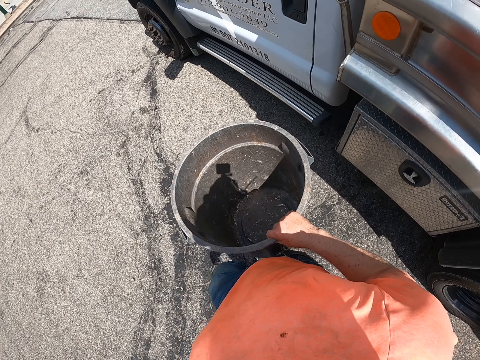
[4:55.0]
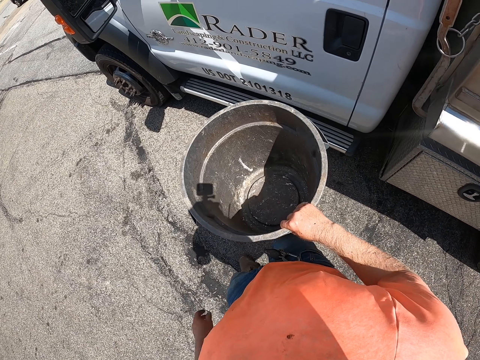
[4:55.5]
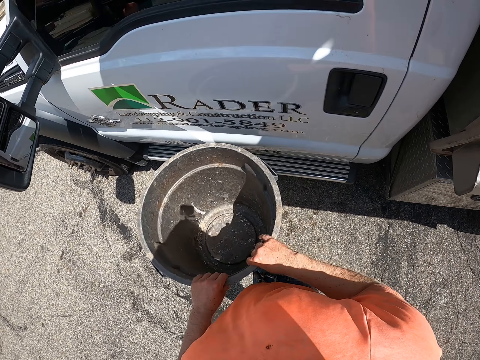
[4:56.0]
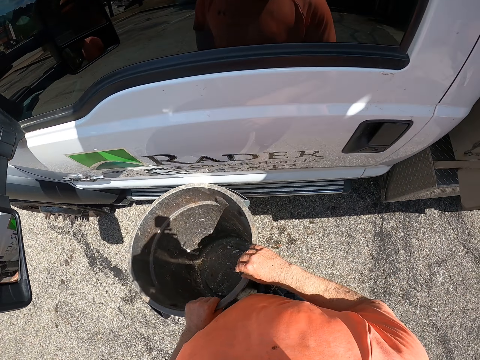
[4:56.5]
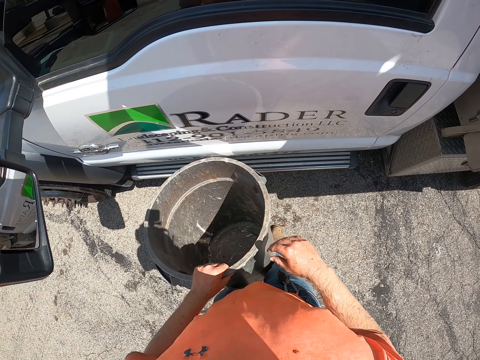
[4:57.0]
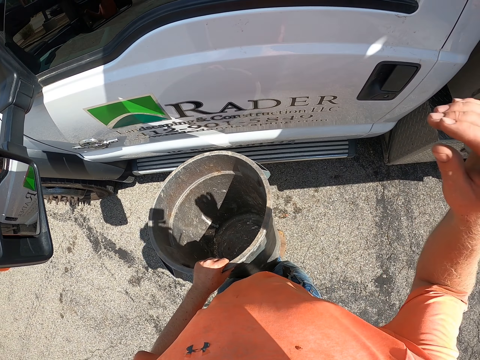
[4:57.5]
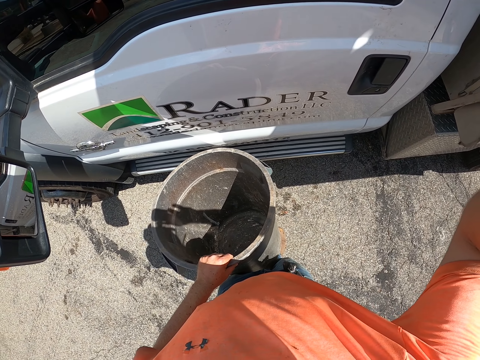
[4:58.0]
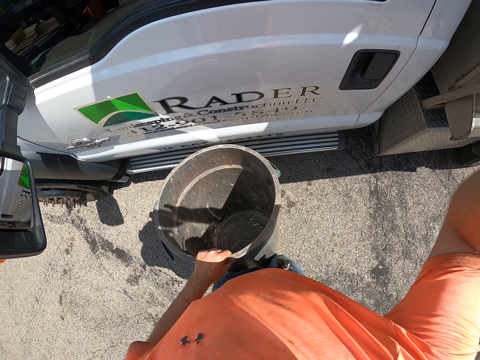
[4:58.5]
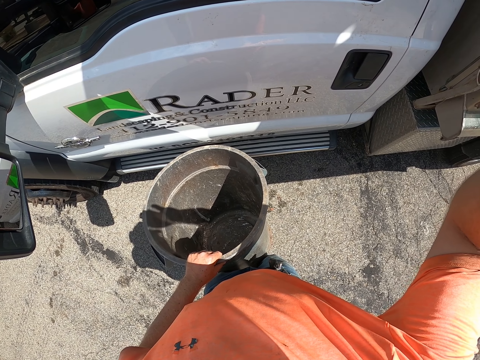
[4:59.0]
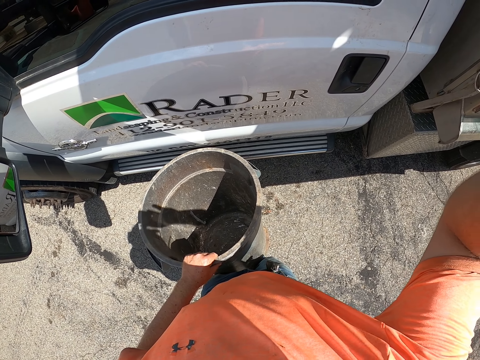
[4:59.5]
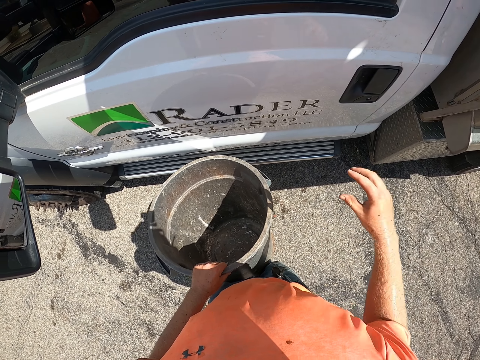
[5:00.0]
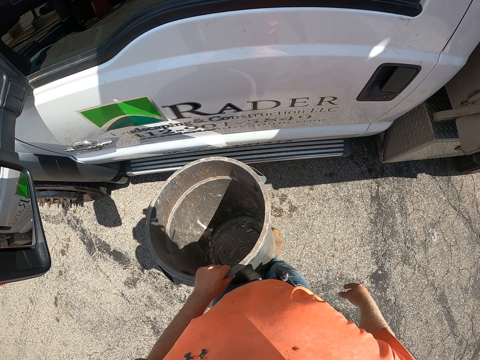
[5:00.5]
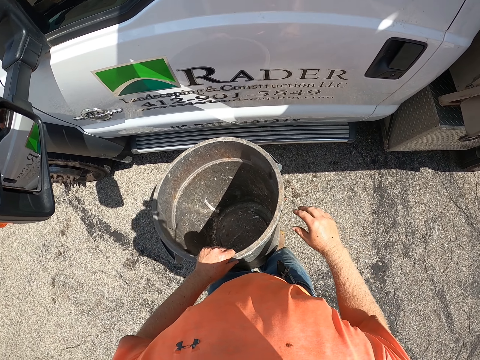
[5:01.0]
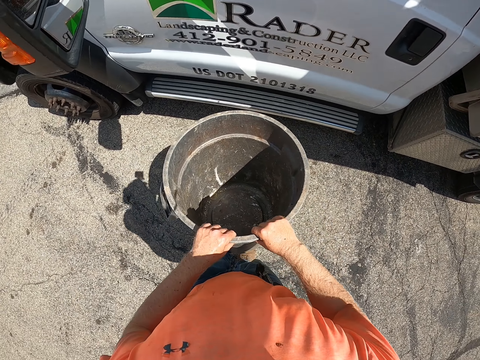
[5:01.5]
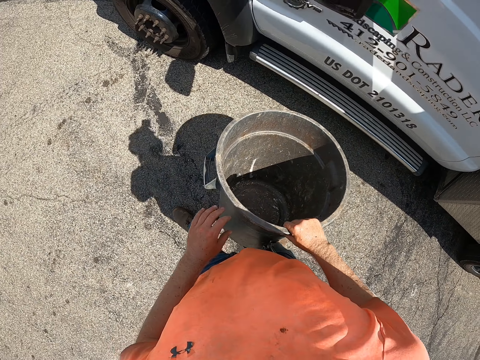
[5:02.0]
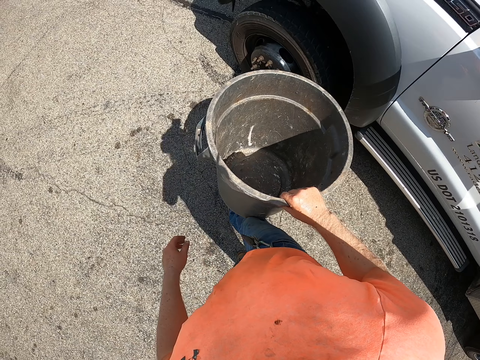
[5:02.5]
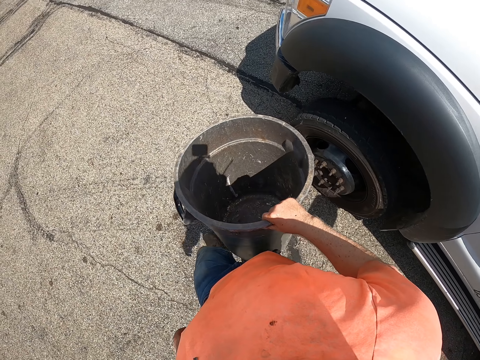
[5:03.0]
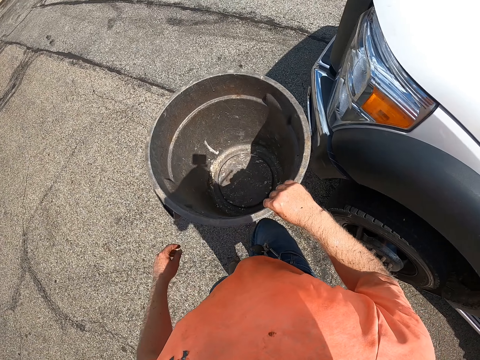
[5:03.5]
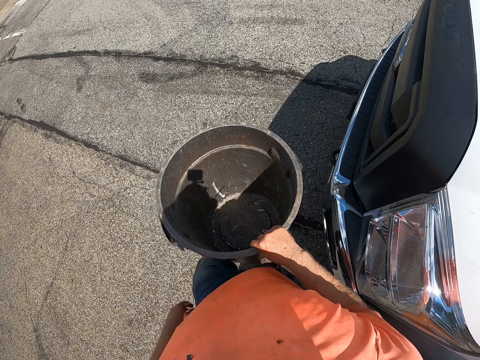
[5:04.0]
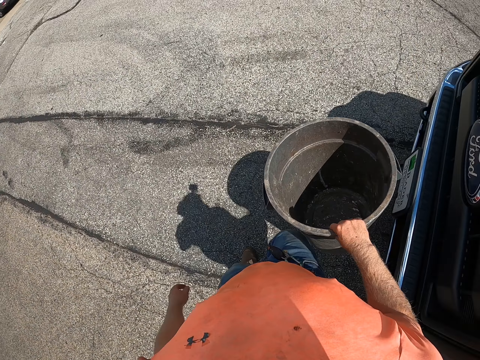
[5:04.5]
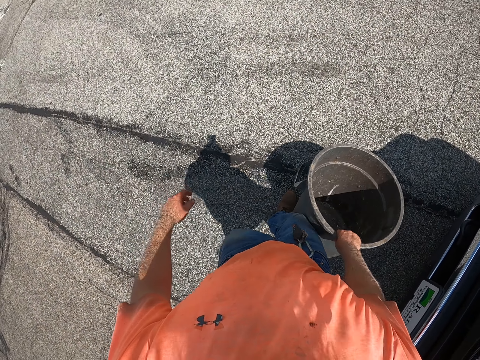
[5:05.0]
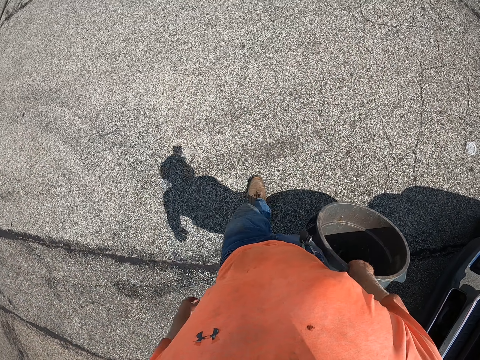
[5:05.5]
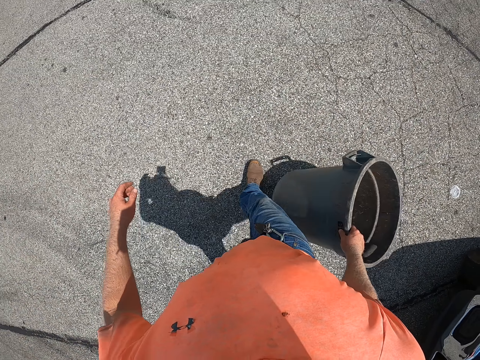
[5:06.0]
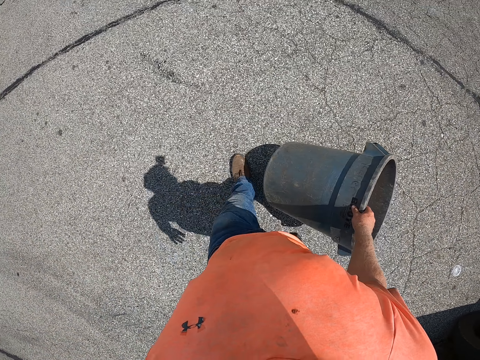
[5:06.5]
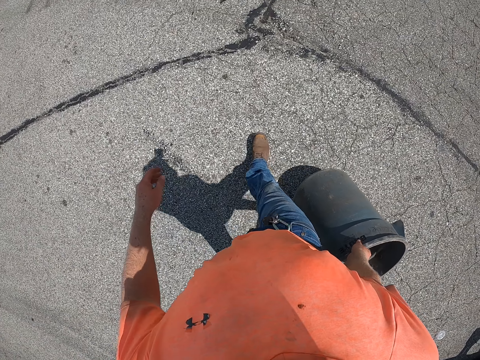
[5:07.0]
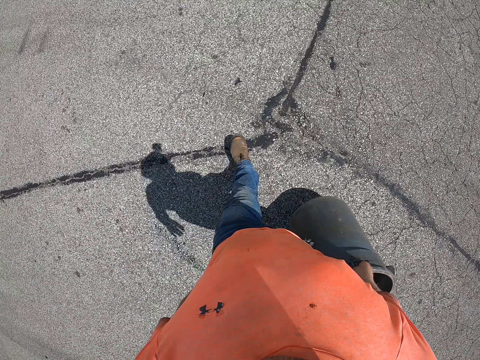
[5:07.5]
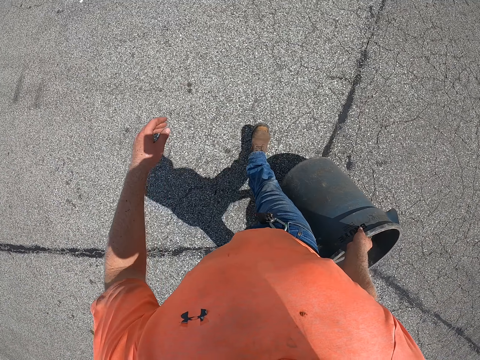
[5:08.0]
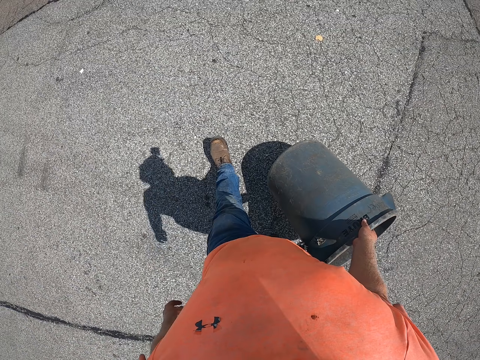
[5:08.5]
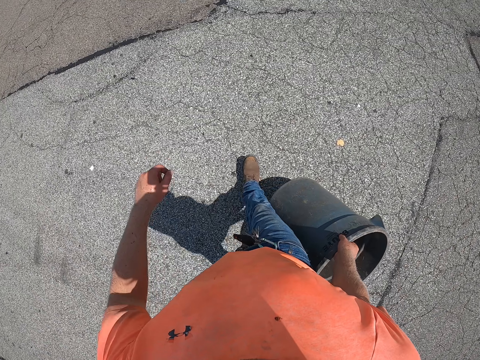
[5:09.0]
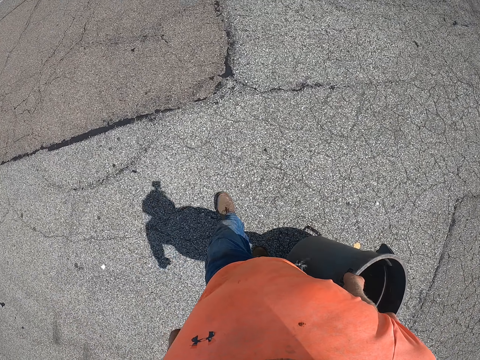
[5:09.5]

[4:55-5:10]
The camera wearer moves the trash bin to his left hand. He adjusts the camera on his head with his left hand. He moves the trash bin to his right hand.

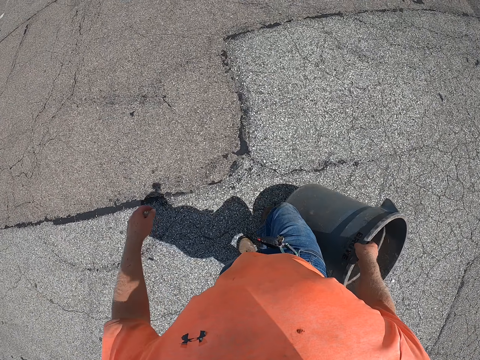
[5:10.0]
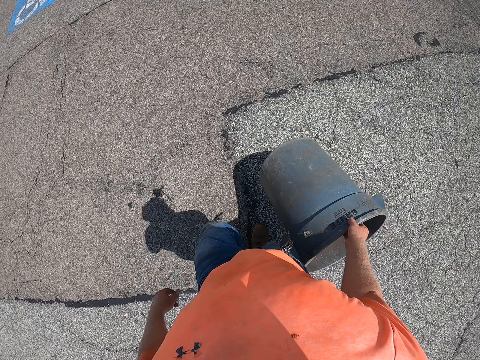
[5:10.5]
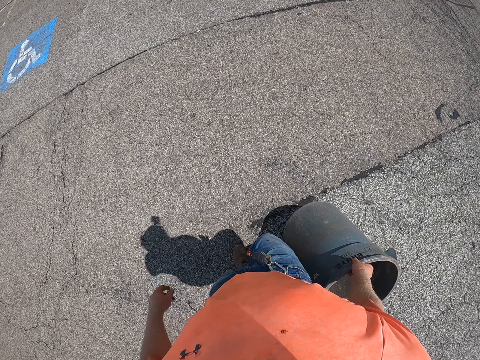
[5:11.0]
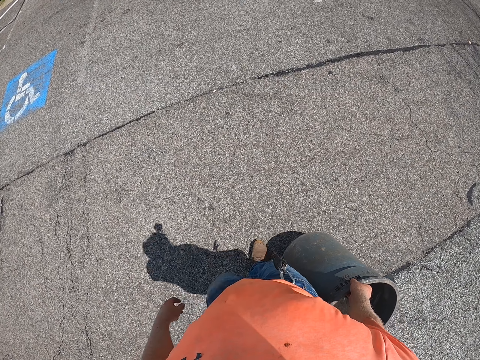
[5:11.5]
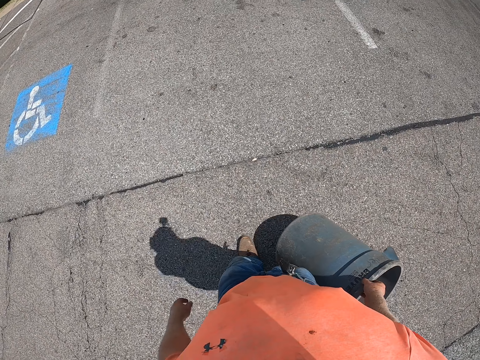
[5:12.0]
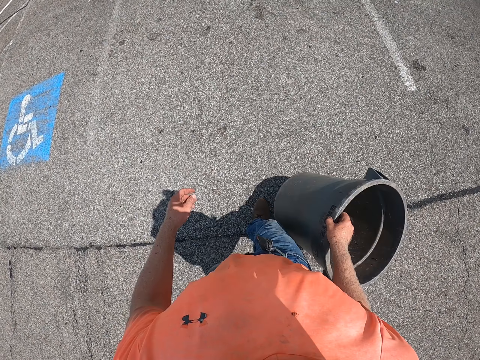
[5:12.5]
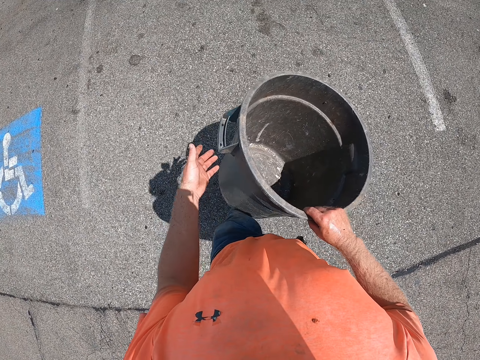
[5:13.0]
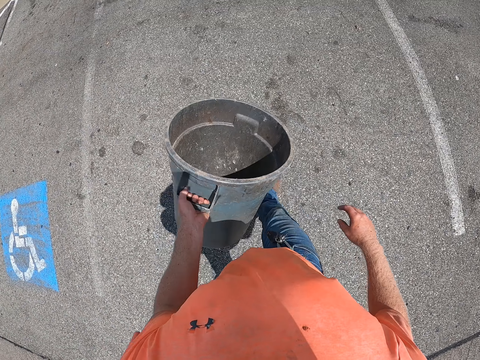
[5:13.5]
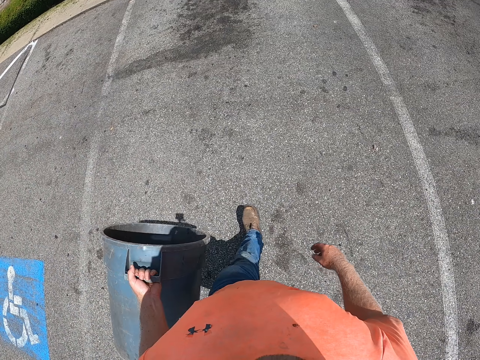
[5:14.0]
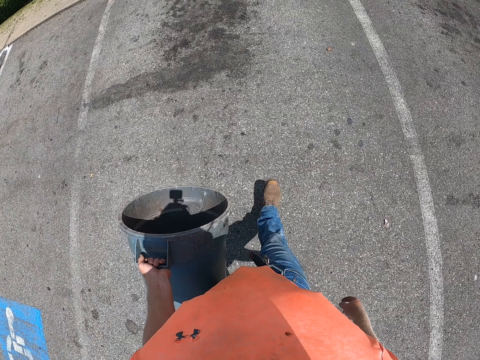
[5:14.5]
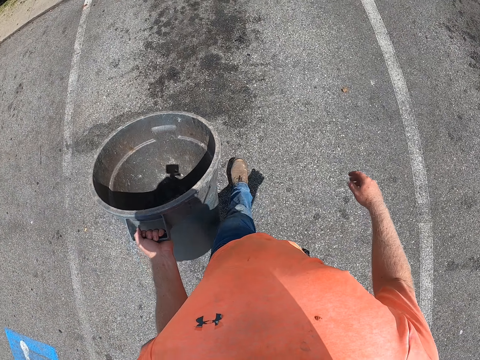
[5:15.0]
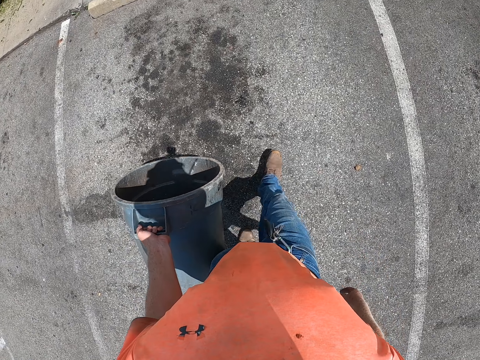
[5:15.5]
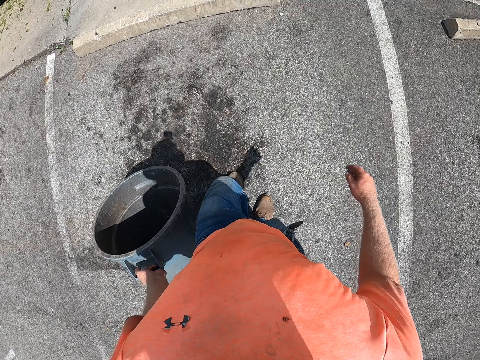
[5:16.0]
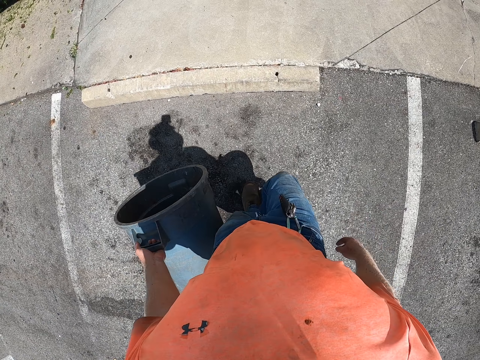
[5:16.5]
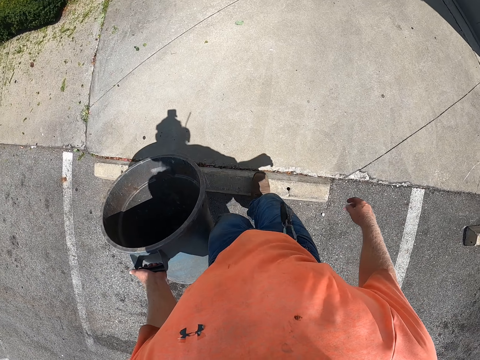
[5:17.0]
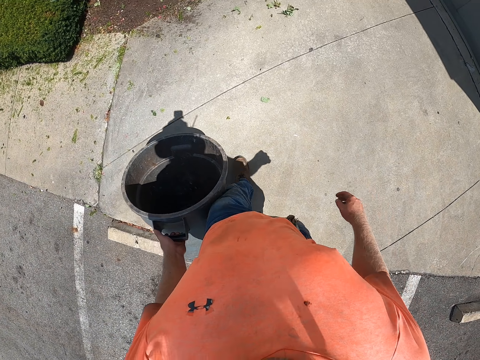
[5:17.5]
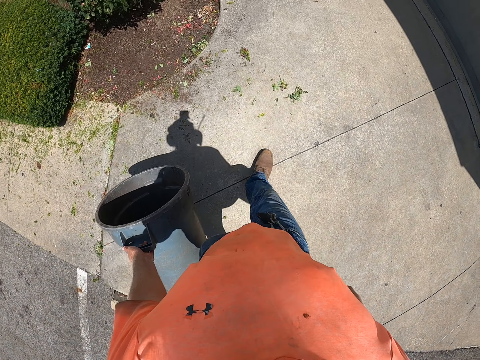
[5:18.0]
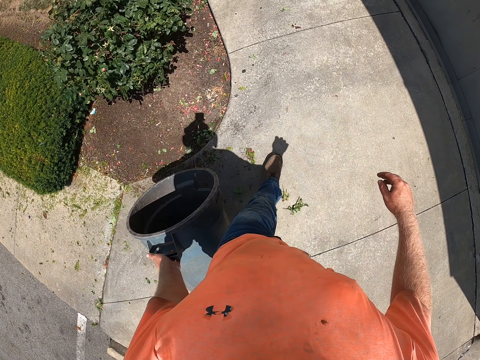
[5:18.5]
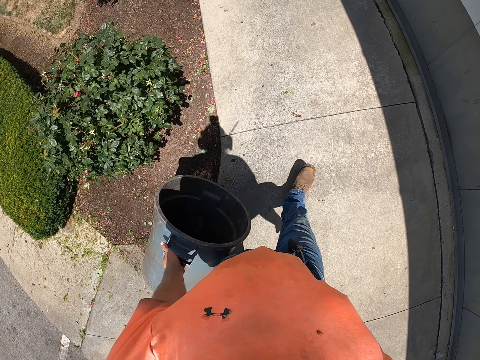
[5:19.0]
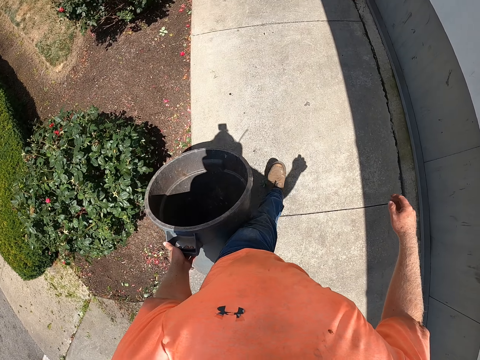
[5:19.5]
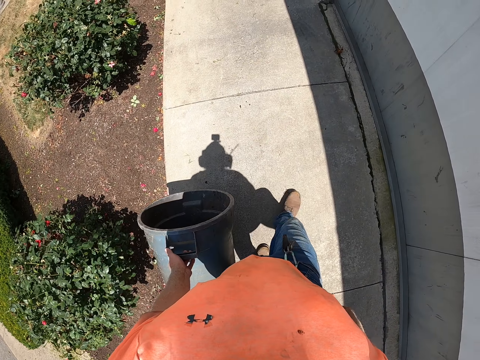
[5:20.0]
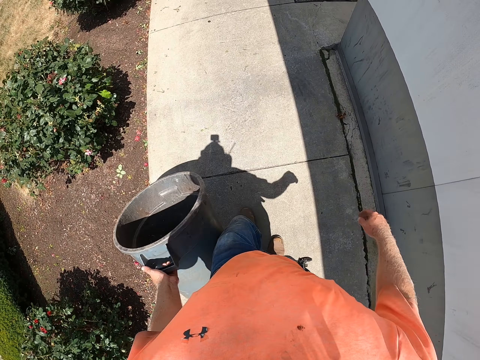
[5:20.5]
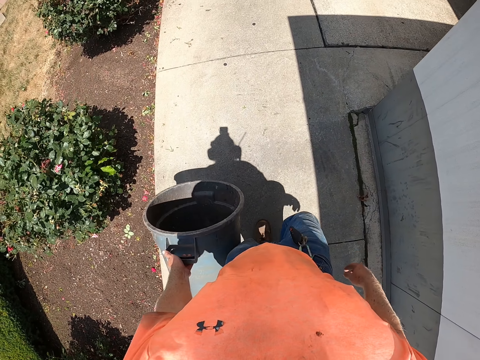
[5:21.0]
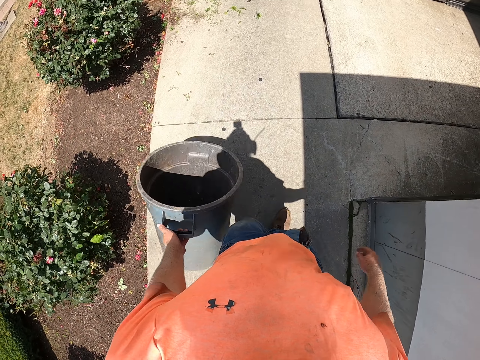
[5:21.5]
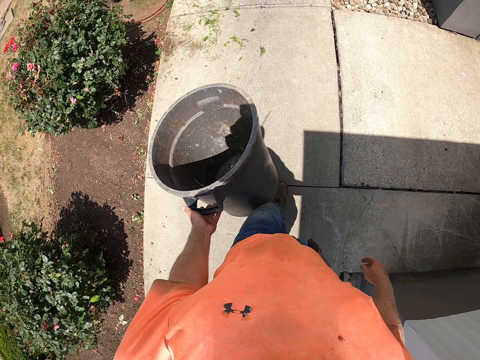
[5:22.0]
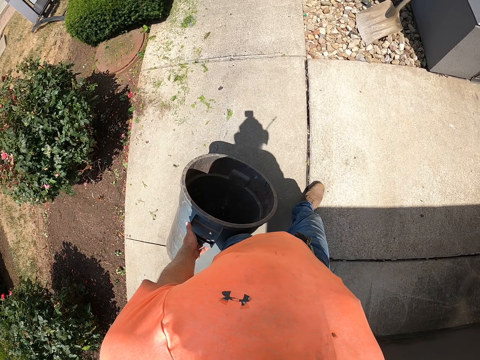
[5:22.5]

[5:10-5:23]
The camera wearer moves the trash bin to his left hand.
